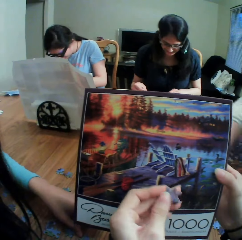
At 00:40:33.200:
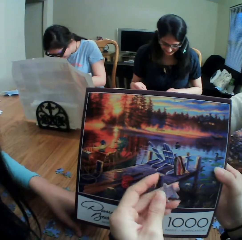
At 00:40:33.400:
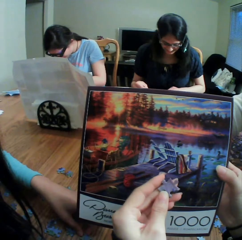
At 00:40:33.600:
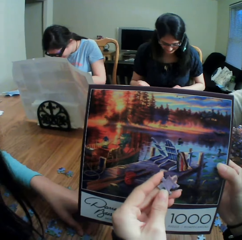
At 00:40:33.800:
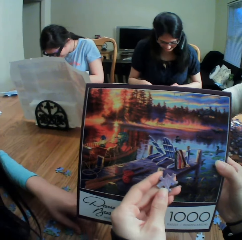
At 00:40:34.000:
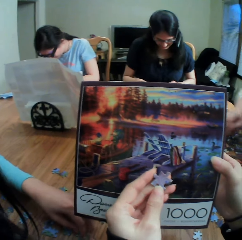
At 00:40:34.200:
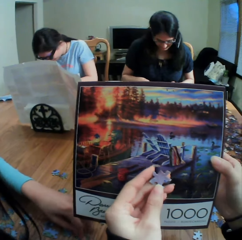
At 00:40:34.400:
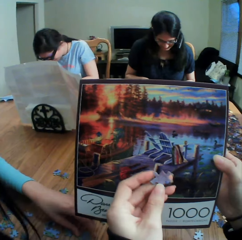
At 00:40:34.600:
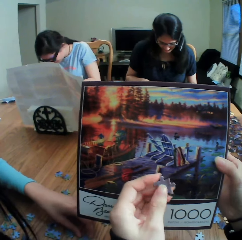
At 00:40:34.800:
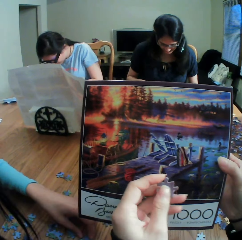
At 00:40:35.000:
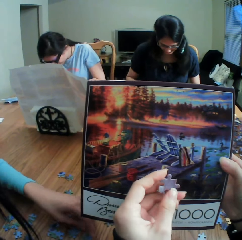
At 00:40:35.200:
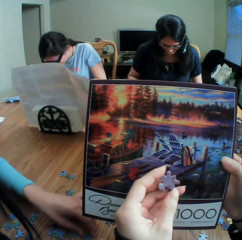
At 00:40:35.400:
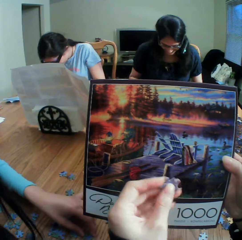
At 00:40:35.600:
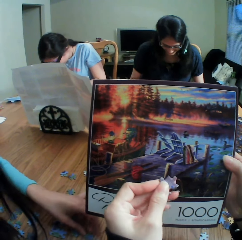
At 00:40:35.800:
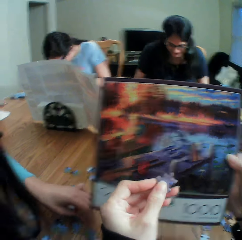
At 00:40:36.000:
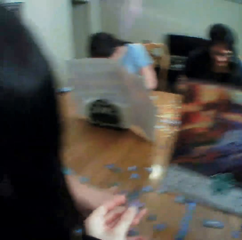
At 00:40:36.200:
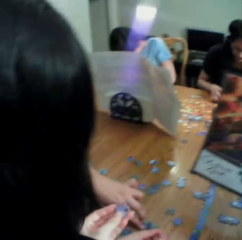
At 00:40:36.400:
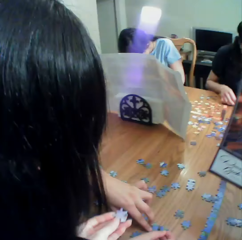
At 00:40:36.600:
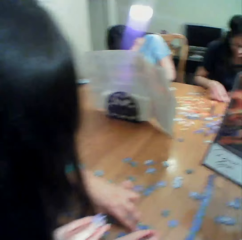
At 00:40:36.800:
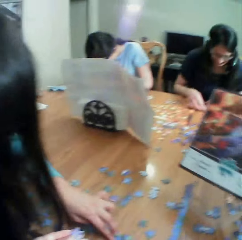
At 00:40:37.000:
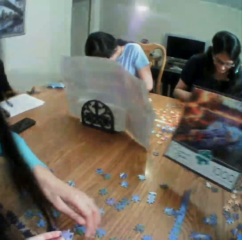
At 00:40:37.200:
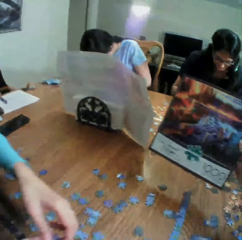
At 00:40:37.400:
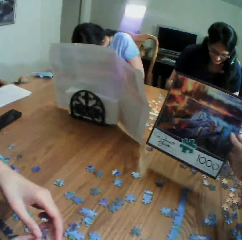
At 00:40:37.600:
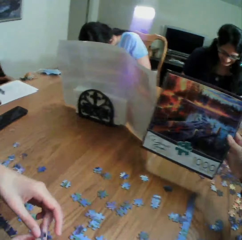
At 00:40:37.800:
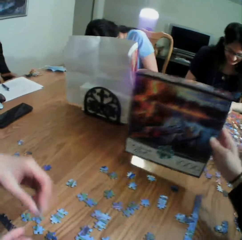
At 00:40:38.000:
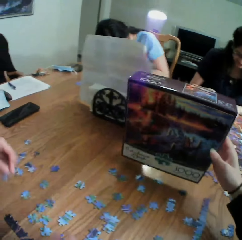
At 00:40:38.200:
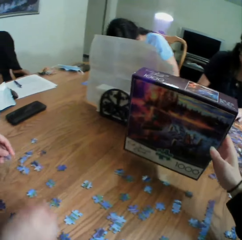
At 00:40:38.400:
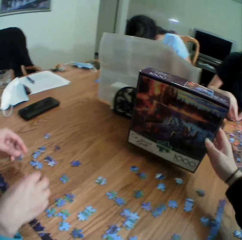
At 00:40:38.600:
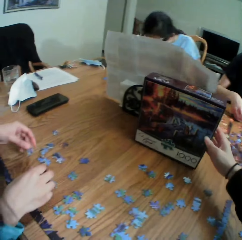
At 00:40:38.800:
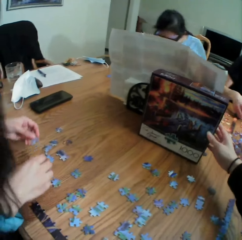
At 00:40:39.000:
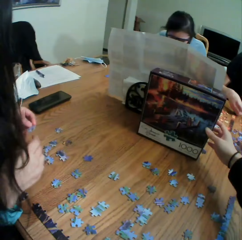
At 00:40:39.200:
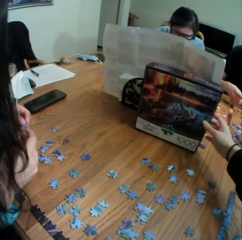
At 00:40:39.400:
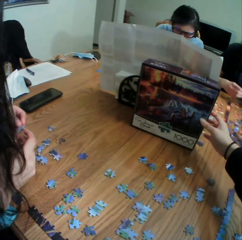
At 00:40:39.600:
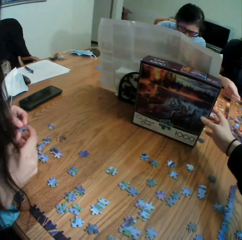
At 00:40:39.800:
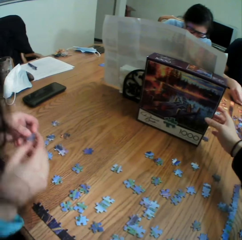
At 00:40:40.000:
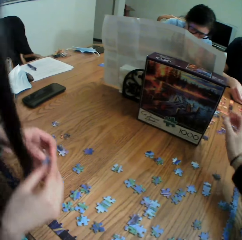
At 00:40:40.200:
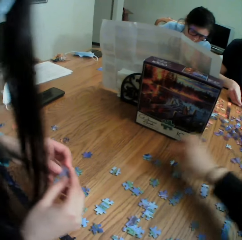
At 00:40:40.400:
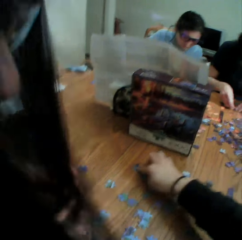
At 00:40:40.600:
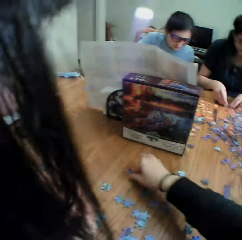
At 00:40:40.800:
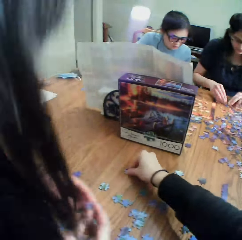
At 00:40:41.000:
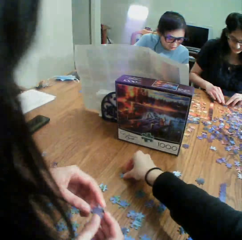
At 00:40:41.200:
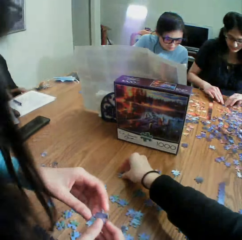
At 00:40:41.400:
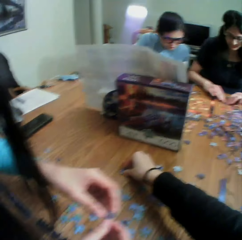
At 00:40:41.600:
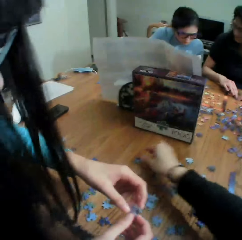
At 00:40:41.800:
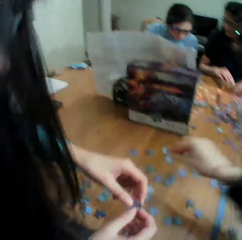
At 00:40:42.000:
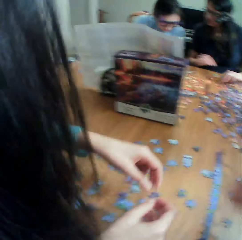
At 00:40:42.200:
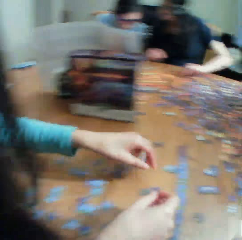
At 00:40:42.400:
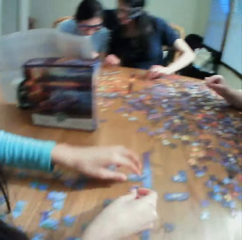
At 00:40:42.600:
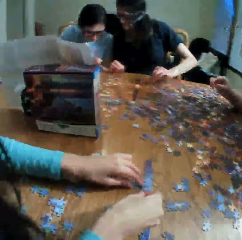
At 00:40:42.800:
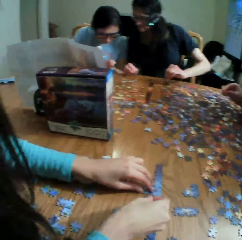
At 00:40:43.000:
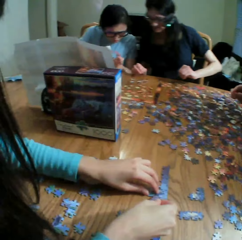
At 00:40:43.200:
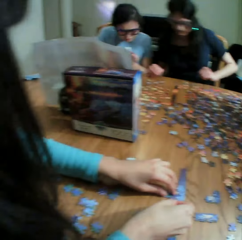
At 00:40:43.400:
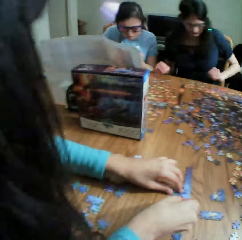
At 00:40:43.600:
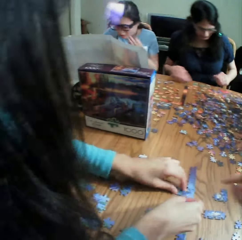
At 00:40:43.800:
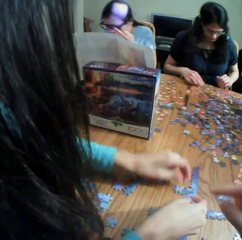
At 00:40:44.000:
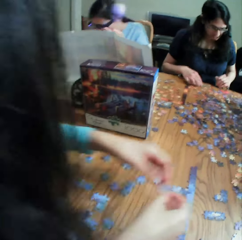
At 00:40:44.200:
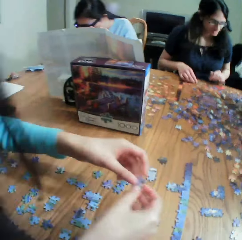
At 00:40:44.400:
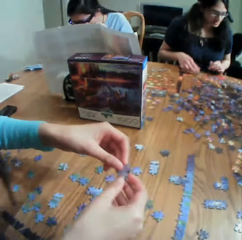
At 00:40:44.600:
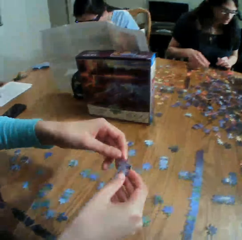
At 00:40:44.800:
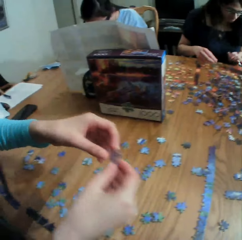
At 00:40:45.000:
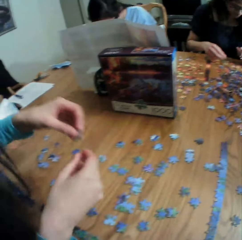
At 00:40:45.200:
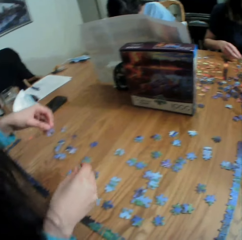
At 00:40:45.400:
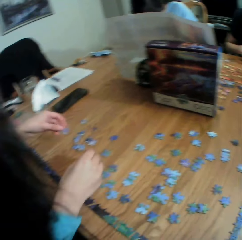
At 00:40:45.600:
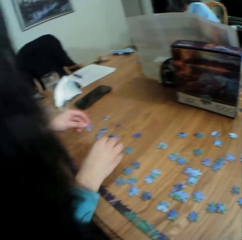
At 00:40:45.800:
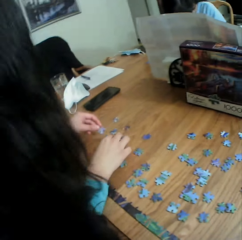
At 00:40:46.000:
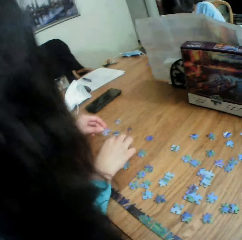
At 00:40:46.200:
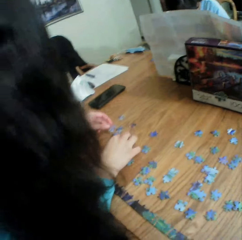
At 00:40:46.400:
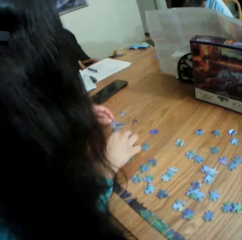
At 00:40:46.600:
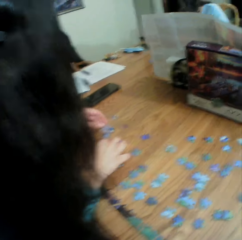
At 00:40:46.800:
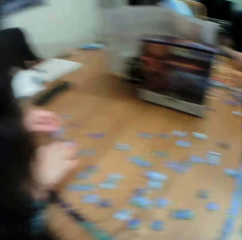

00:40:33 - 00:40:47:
The camera wearer turns the puzzle on the hand. They hand a woman a puzzle. They show the woman the jigsaw clipart. They put the puzzle on the table. They put the jigsaw puzzle box on the table. They pick up a puzzle from the table. They put the puzzle on the table. The woman plays the jigsaw puzzle and talks. The woman joins the puzzle. The camera wearer talks to the woman.

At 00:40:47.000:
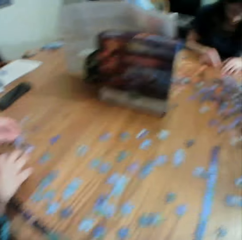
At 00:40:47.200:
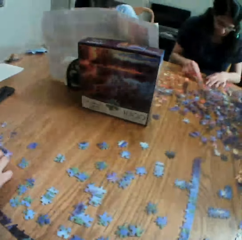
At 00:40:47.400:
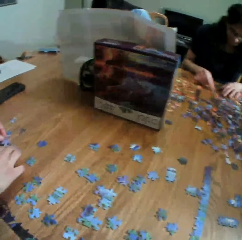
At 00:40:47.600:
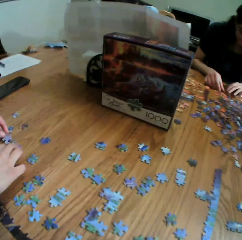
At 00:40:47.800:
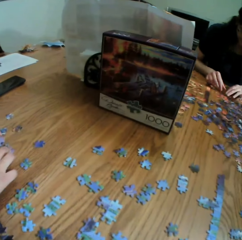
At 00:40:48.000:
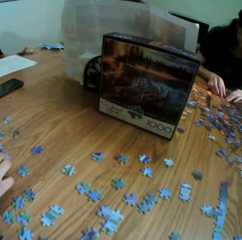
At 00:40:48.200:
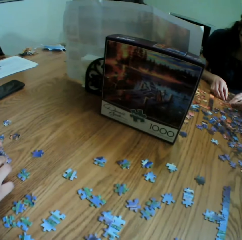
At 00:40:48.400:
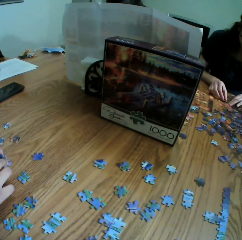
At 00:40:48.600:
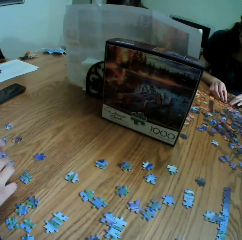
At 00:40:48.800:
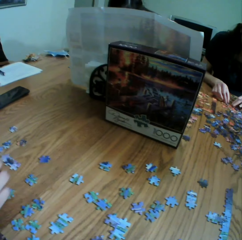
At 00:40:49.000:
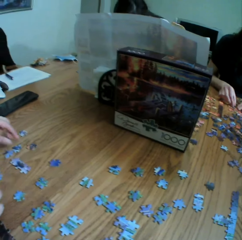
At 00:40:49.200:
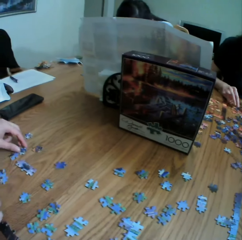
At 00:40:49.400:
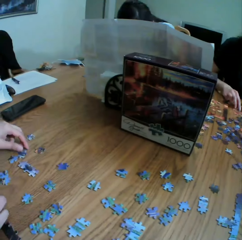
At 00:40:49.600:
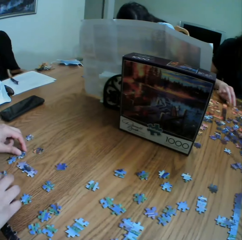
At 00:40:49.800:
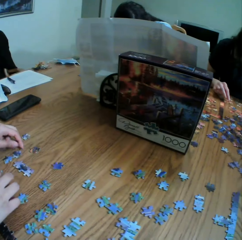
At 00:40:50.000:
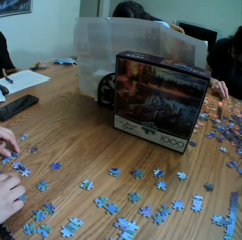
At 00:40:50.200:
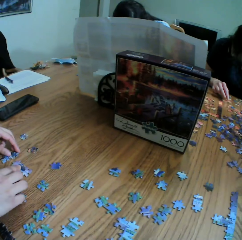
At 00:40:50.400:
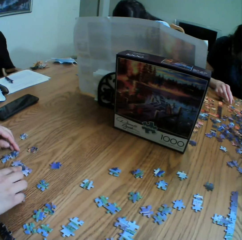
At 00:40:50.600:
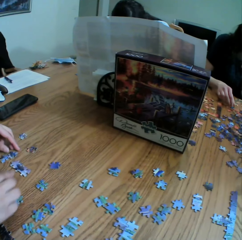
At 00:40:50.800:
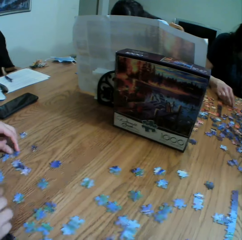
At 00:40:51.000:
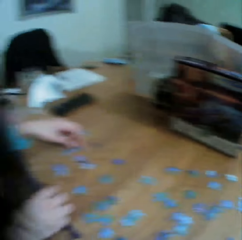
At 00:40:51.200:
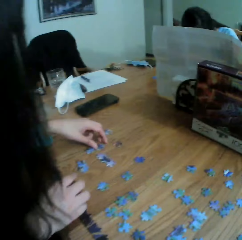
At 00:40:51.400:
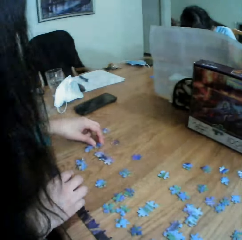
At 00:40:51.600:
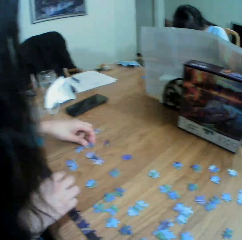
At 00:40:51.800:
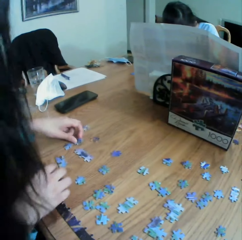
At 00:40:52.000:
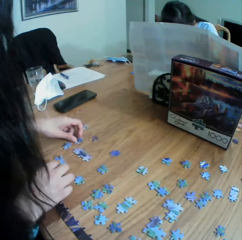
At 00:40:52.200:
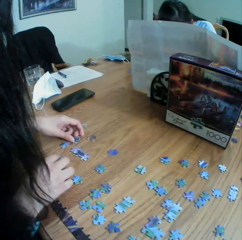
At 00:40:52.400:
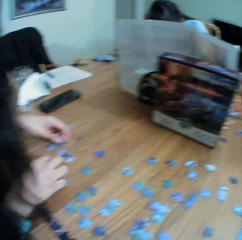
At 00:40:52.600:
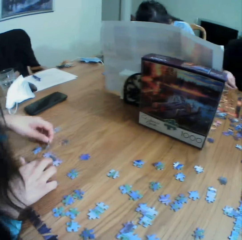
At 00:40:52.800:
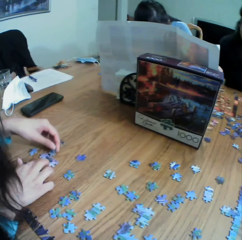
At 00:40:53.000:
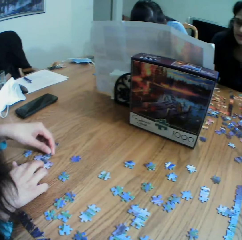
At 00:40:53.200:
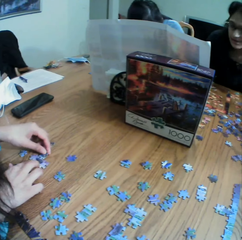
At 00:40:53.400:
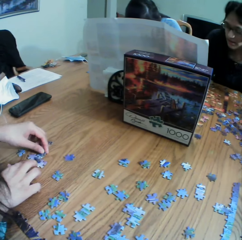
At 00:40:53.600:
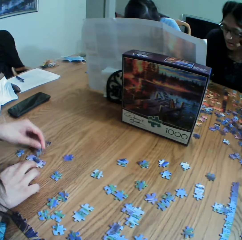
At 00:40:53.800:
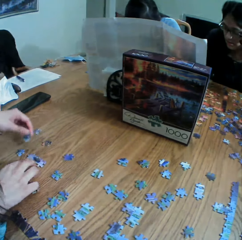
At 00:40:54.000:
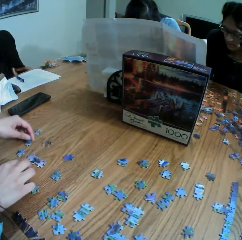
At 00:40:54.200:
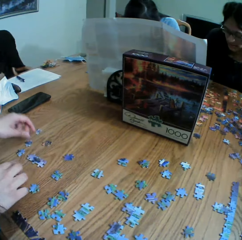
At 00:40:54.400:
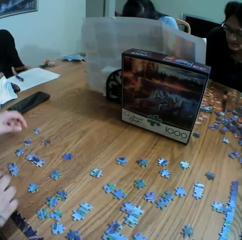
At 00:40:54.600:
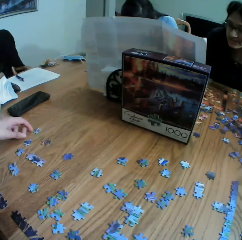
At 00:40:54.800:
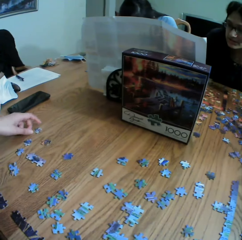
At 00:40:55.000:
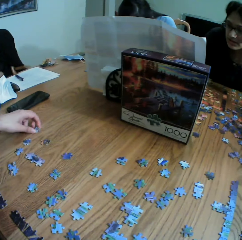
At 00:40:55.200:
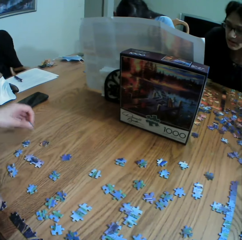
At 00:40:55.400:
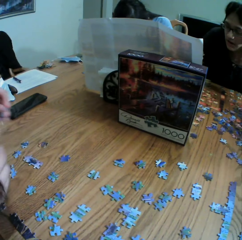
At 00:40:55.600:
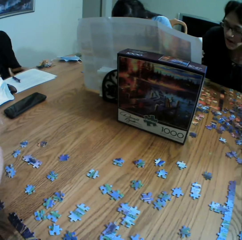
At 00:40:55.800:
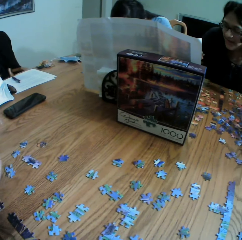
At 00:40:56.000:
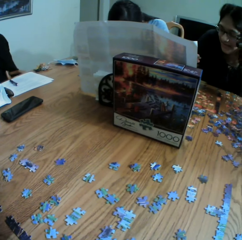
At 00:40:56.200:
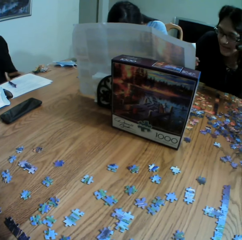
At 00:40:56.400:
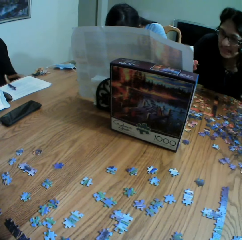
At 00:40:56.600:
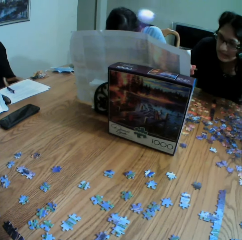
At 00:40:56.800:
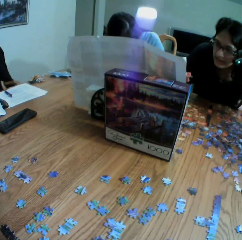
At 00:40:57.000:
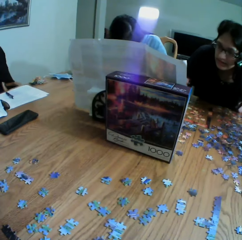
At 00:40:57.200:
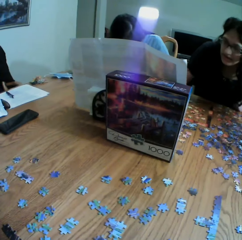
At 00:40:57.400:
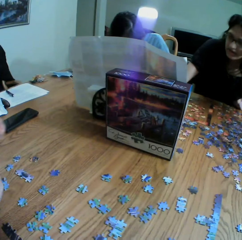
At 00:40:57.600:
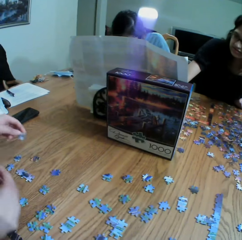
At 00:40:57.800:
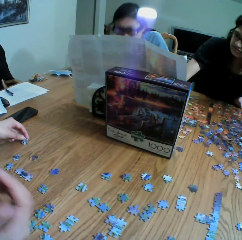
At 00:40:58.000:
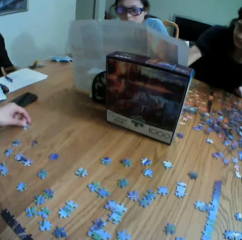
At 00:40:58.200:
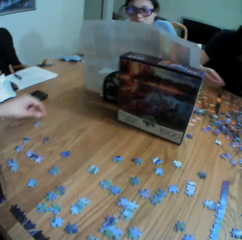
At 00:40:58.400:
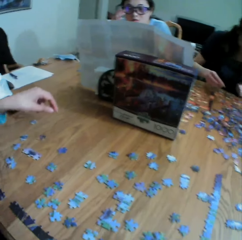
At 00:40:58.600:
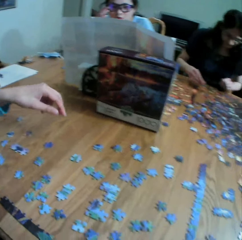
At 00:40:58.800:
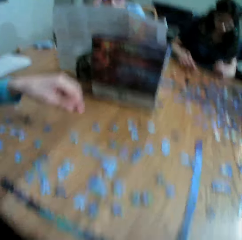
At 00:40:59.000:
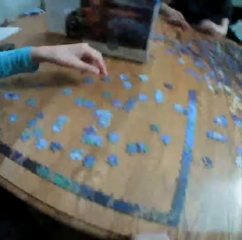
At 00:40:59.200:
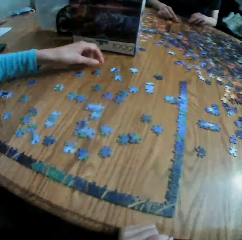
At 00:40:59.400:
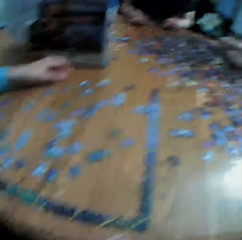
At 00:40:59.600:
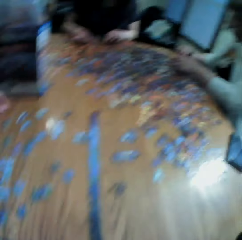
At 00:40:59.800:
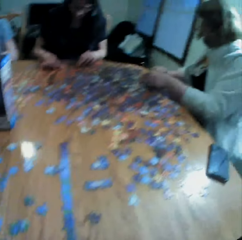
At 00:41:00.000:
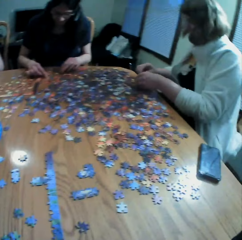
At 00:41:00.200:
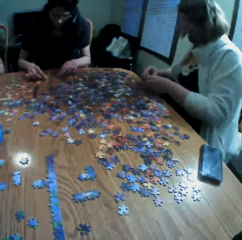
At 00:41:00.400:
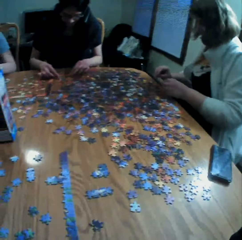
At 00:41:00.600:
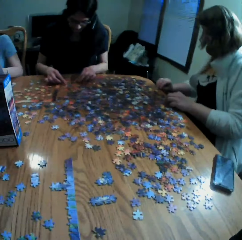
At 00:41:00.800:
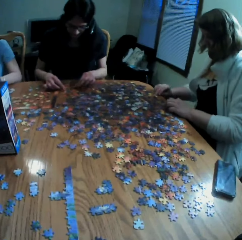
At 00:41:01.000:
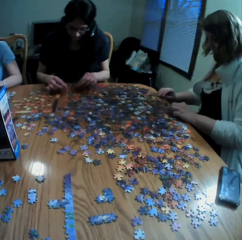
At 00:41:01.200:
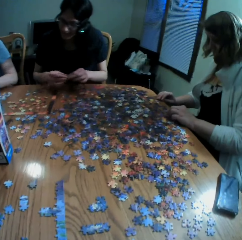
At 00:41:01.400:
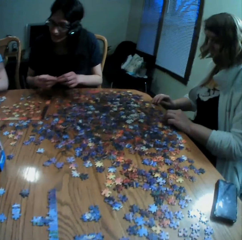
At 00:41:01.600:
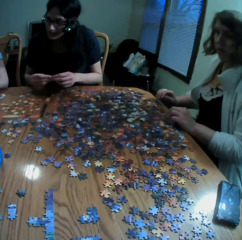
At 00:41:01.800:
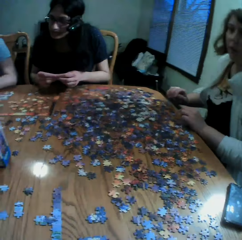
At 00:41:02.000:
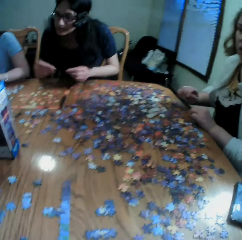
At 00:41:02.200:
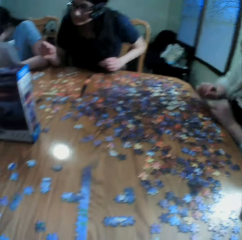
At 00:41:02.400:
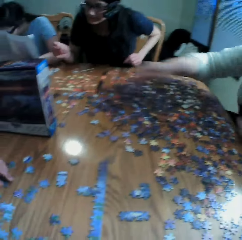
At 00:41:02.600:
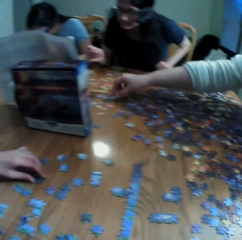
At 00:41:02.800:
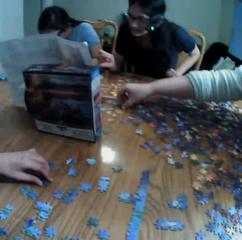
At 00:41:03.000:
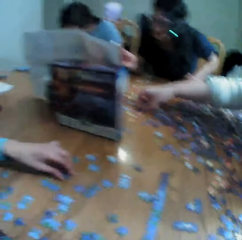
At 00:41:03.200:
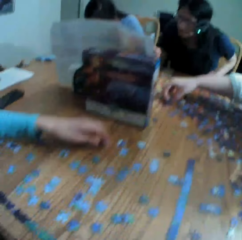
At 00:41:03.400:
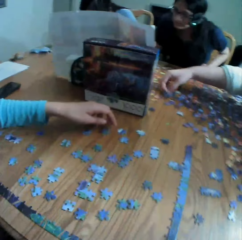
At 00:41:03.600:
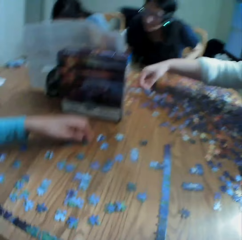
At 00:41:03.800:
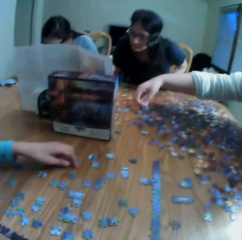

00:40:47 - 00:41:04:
The camera wearer looks at the table. They look at a woman's hands. They look at the carton on the table. They look at another woman. They converse with the other woman. The other woman converses with the camera wearer.
